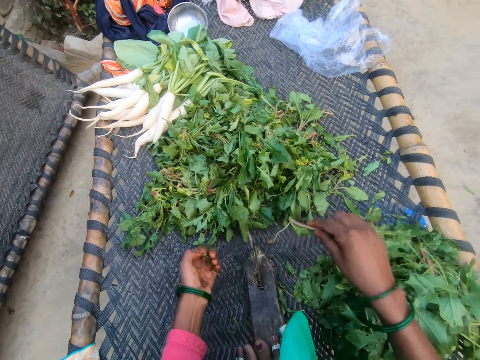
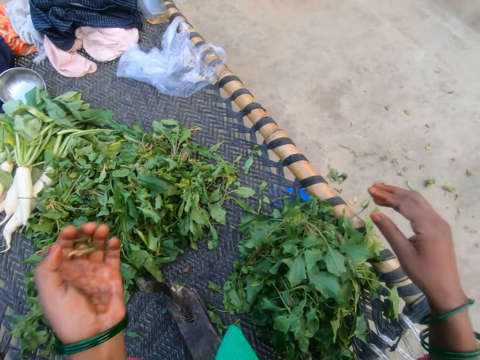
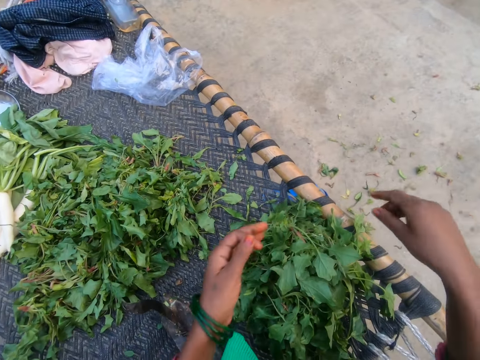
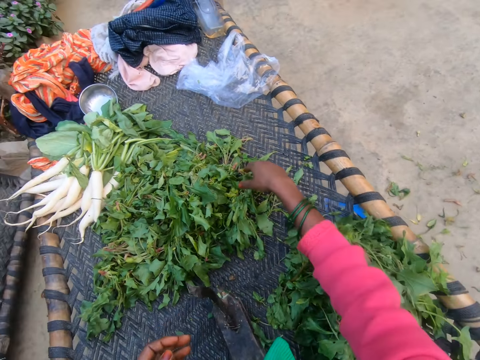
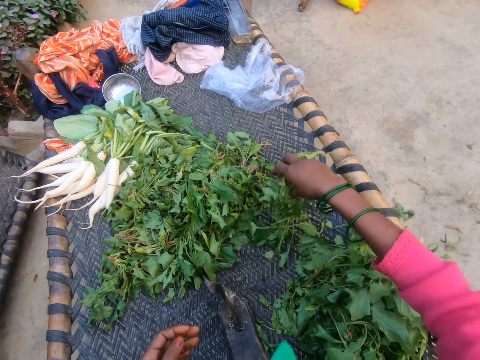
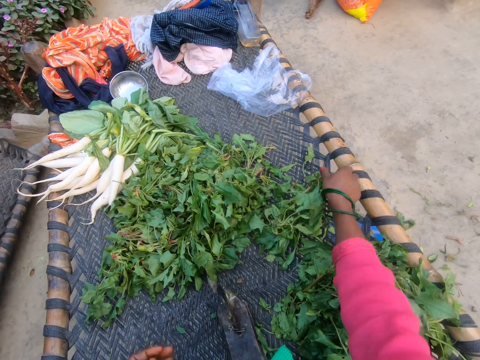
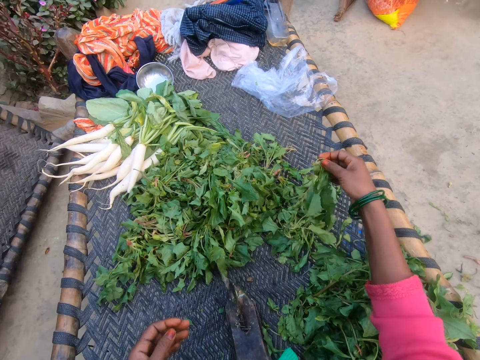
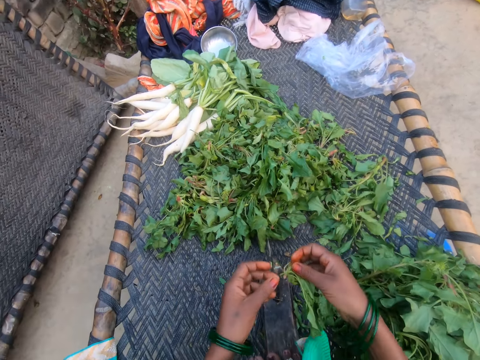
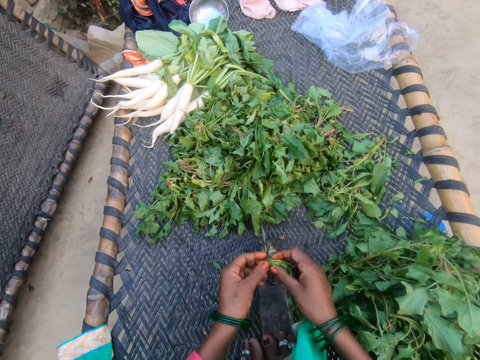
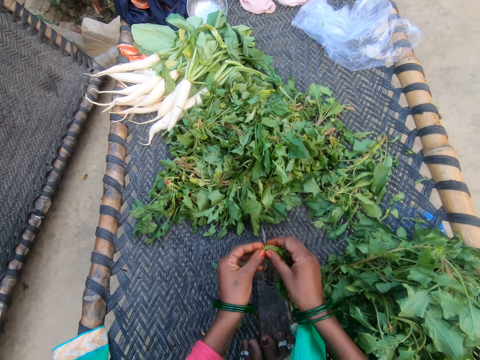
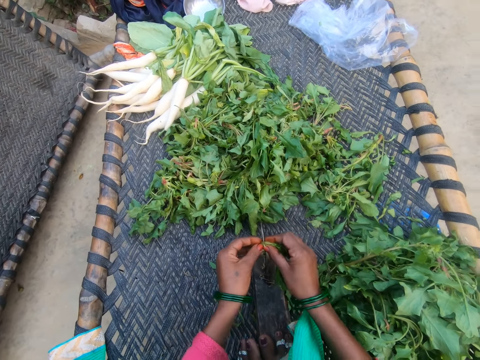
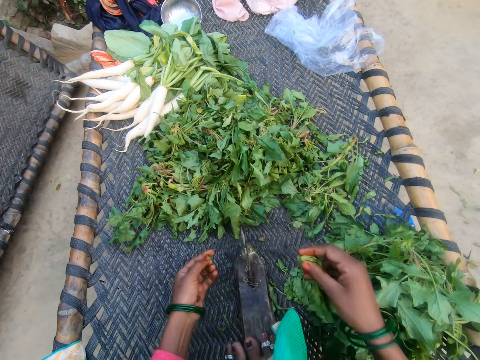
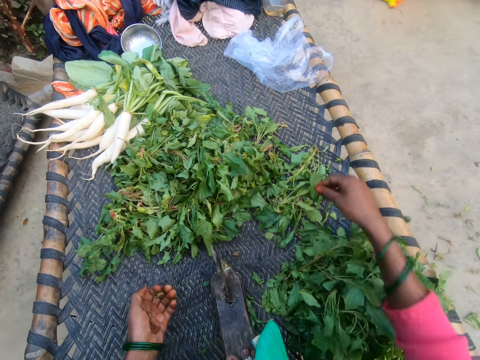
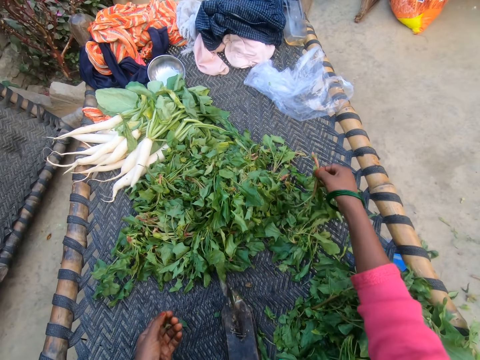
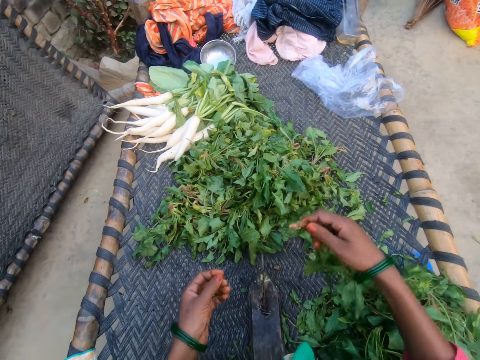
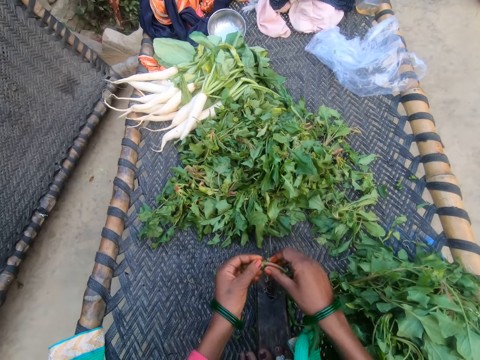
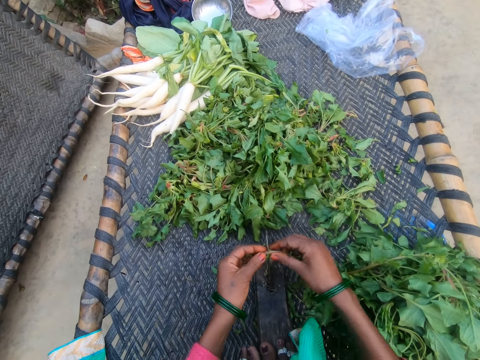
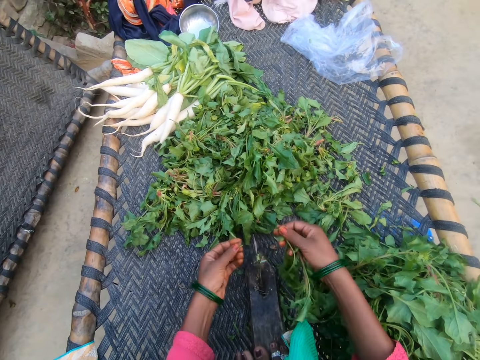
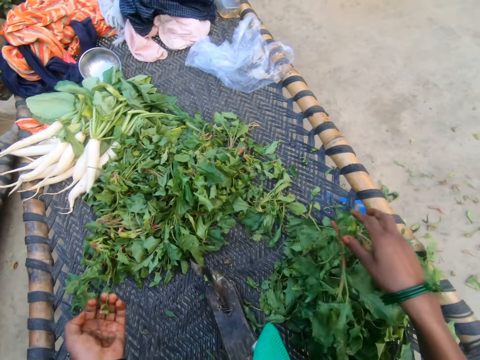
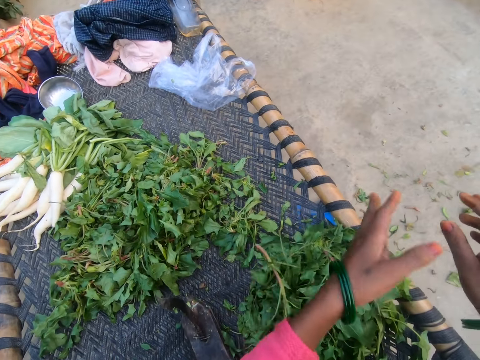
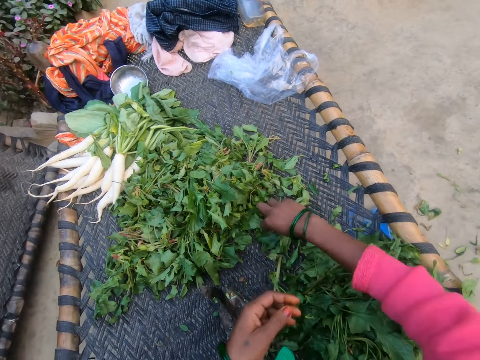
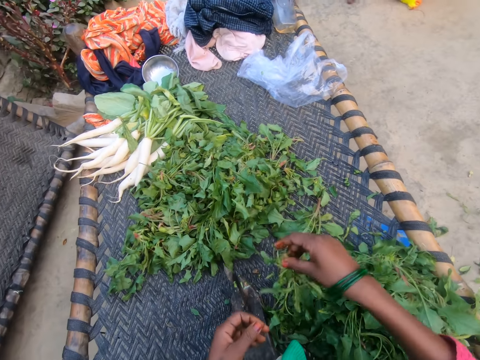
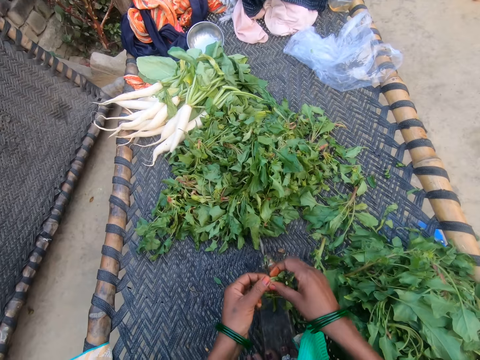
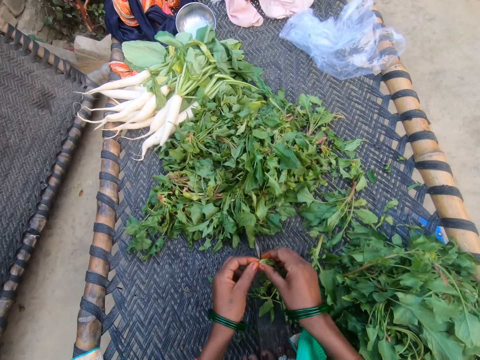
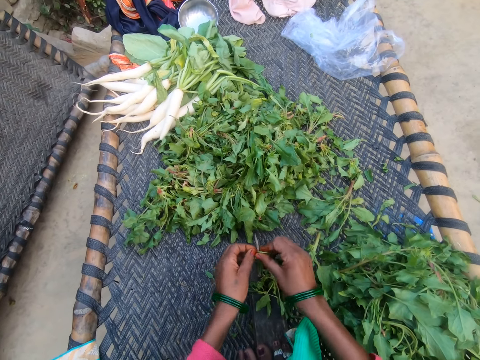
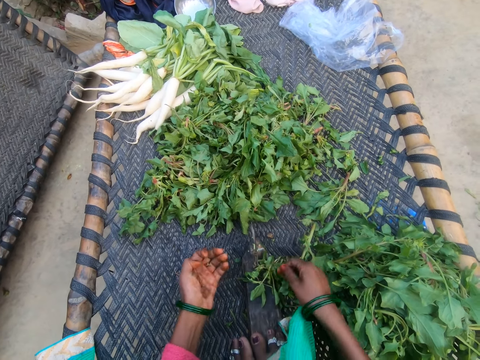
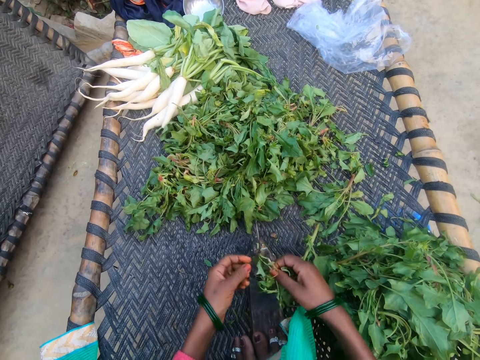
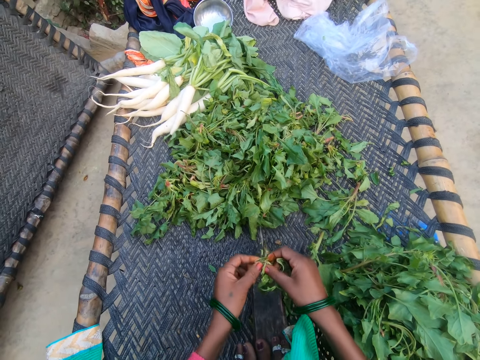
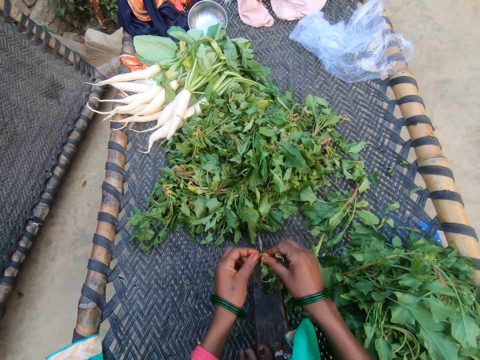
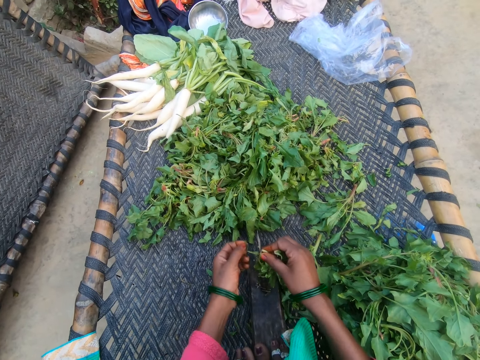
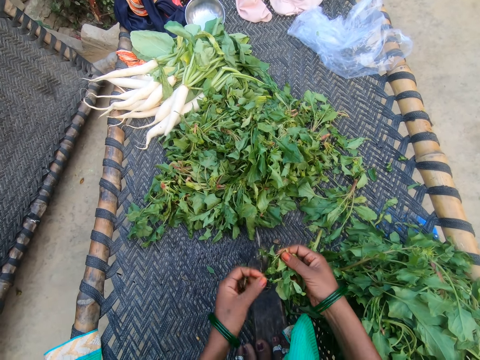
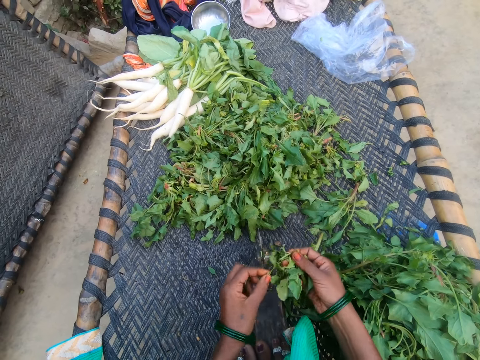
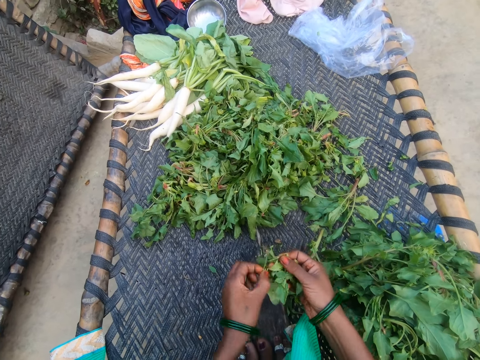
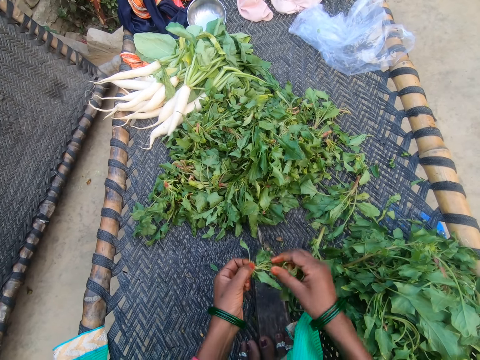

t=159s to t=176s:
The camera wearer cuts the vegetable with the slicer. She drops the vegetable on the chair with other vegetables. She throws dirt on the floor. She picks a vegetable from the bunch of vegetables. She cuts the vegetable with the slicer. She drops the vegetable on the chair with other vegetables. She picks a vegetable from the bunch of vegetables. She cuts the vegetable with the slicer. She drops the vegetable on the chair with other vegetables. She throws the dirt on the floor. She picks a vegetable from the bunch of vegetables. She cuts the vegetable with the slicer. She picks a vegetable from the slicer. She cuts the vegetable with the slicer. She picks a vegetable from her hand.

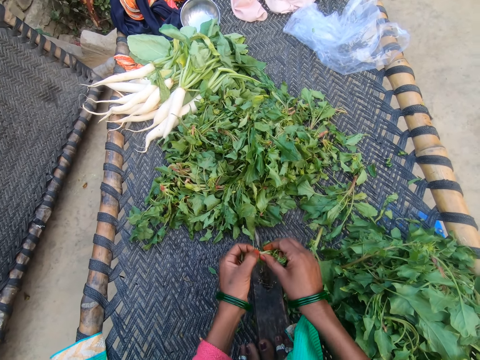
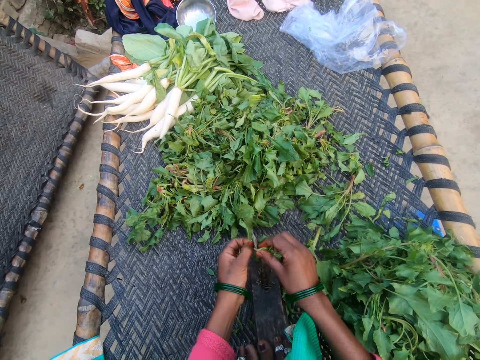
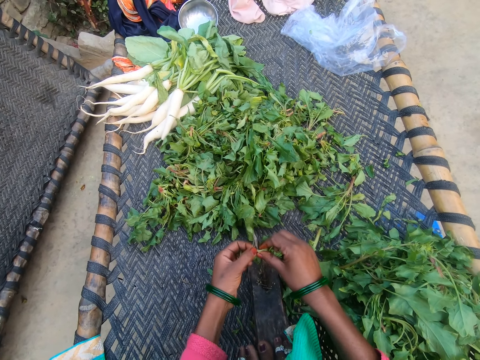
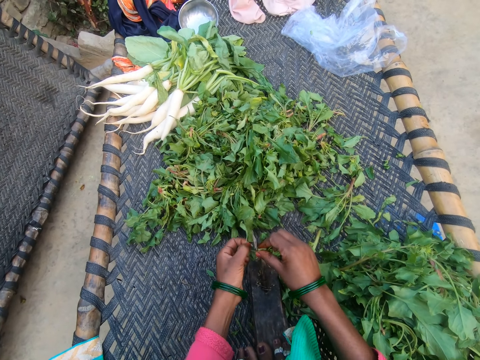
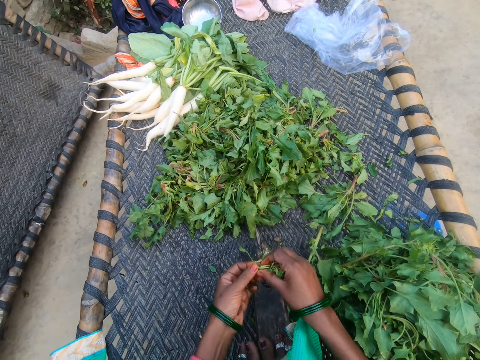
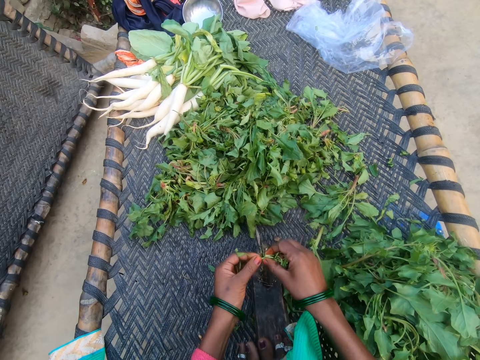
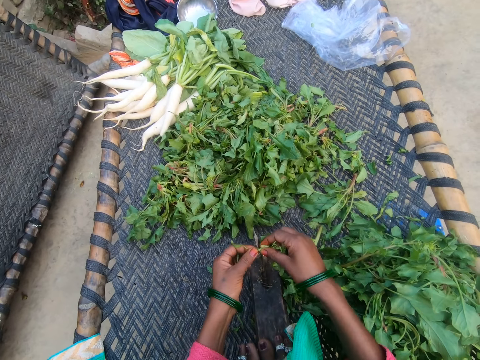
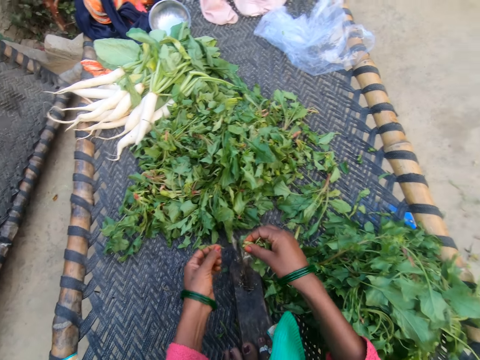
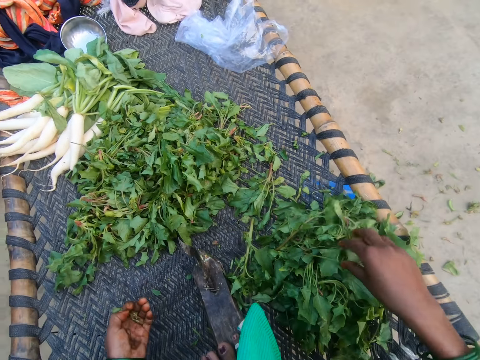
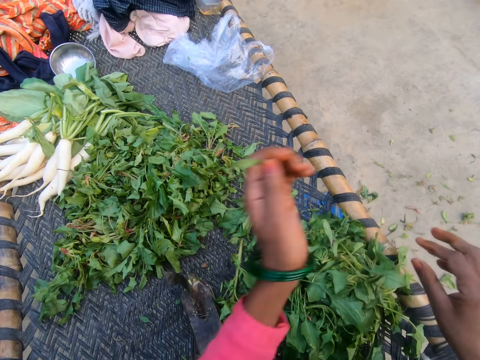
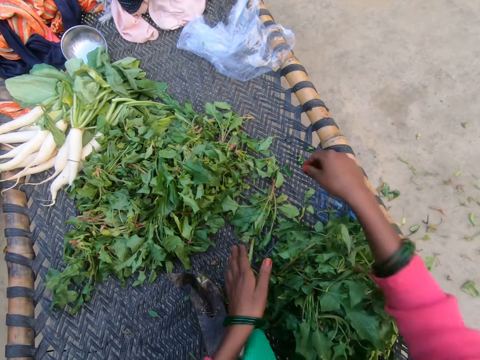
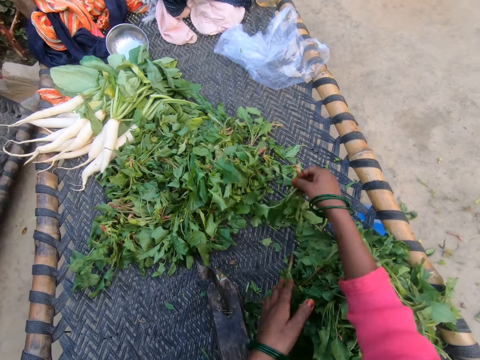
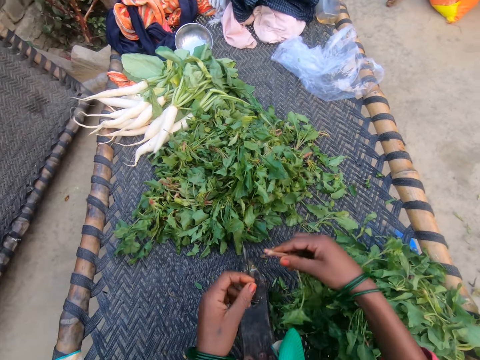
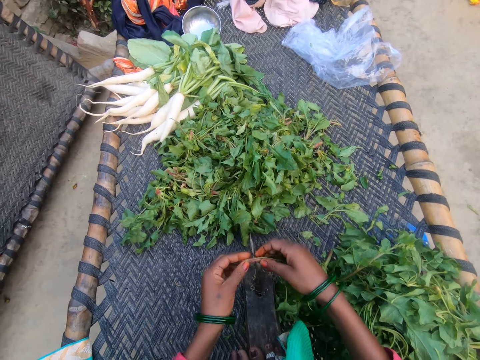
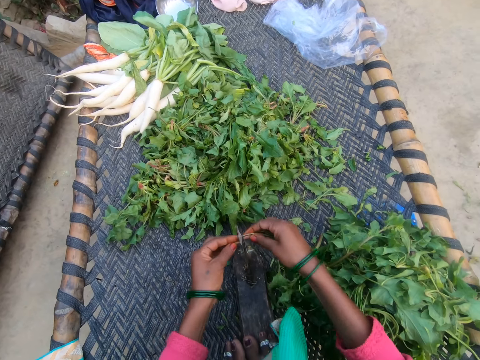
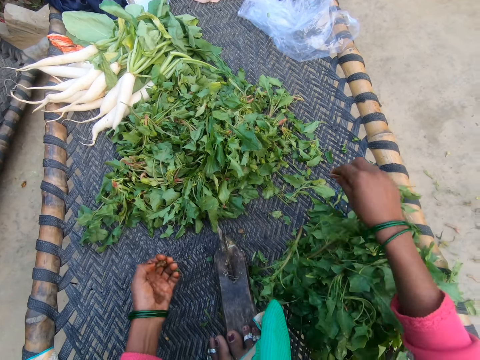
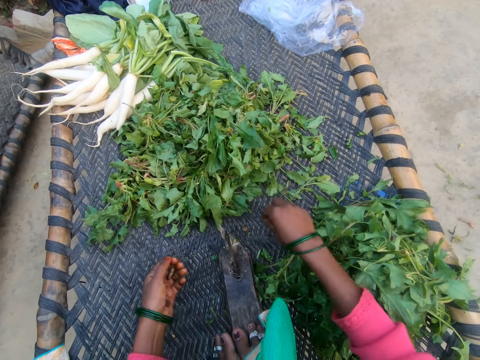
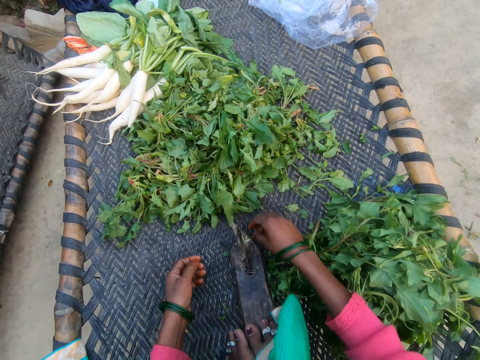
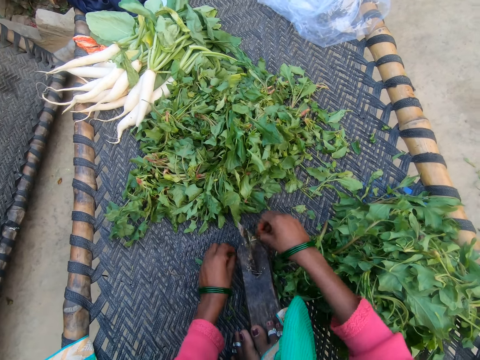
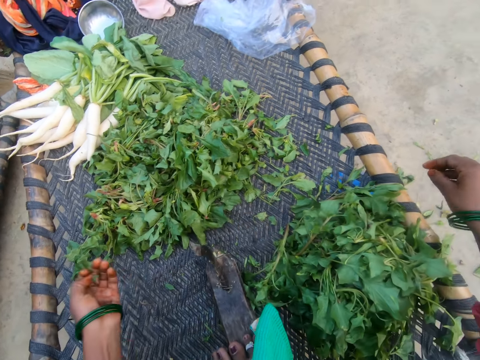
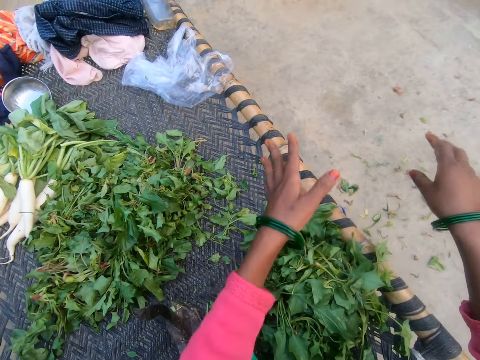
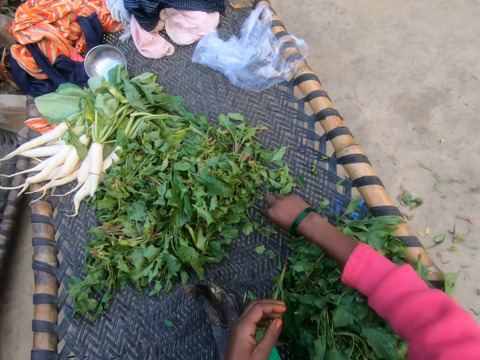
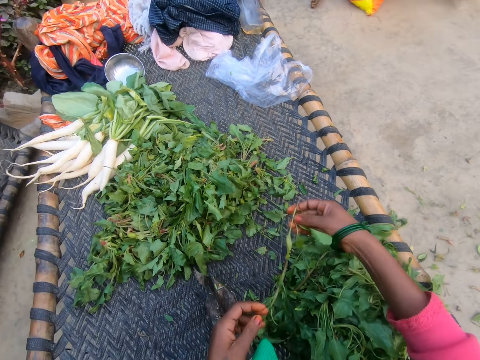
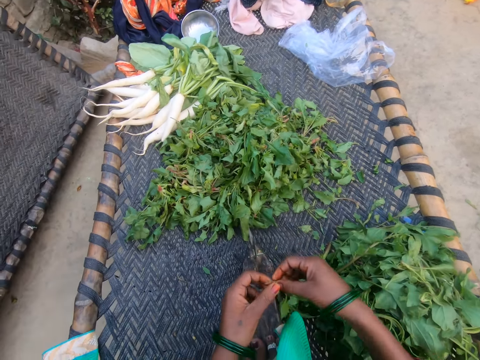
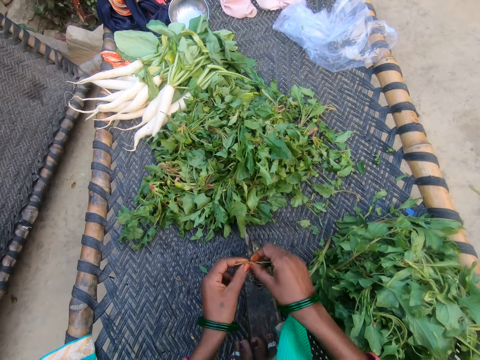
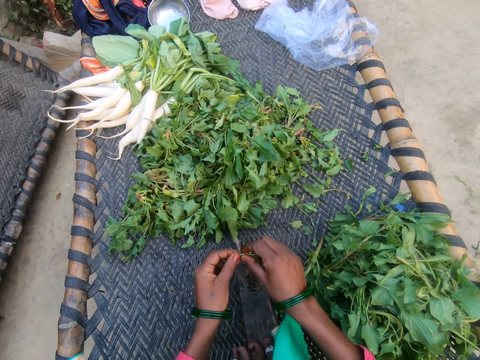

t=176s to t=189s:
The camera wearer cuts the vegetable with the slicer. They drop the vegetable on the chair with other vegetables. They throw dirt on the floor. They pick a vegetable from the bunch of vegetables. They cut the vegetable with the slicer. They drop the vegetable on the chair with other vegetables. They pick dirt from the chair. They throw the dirt on the floor. They pick a vegetable from the bunch of vegetables. They cut the vegetable with the slicer.
